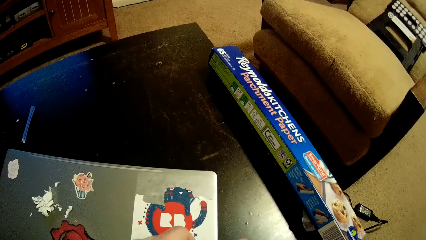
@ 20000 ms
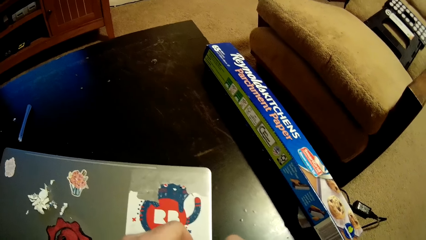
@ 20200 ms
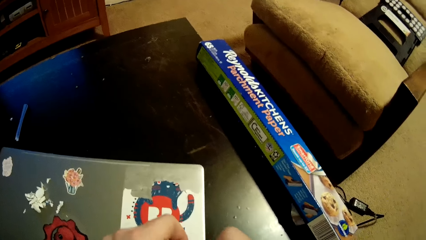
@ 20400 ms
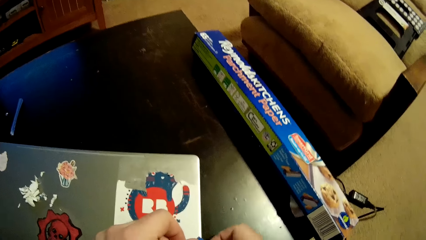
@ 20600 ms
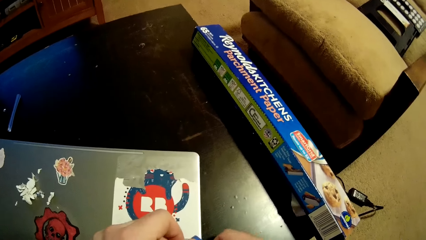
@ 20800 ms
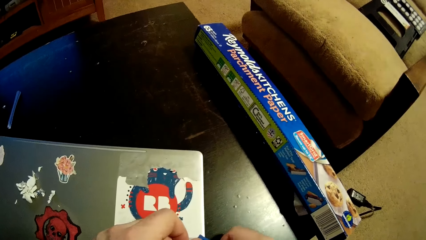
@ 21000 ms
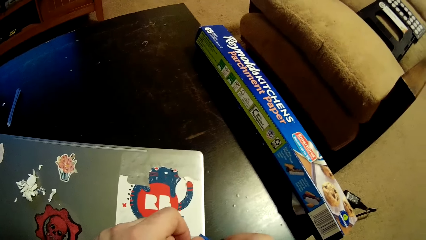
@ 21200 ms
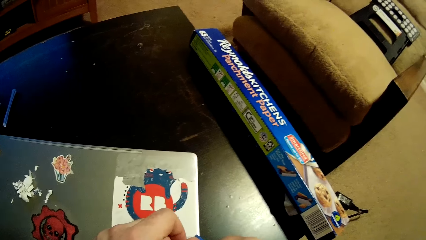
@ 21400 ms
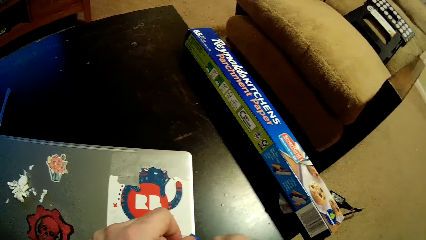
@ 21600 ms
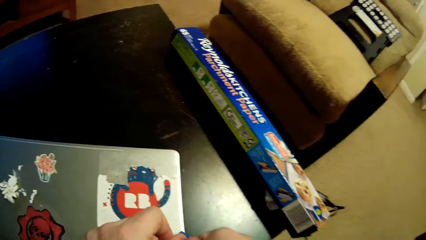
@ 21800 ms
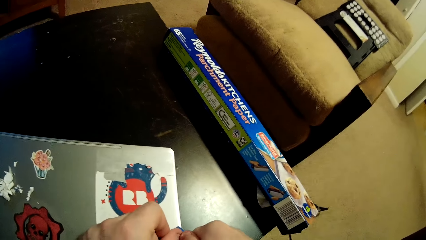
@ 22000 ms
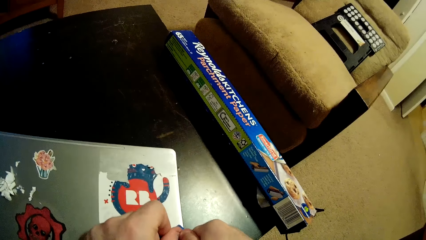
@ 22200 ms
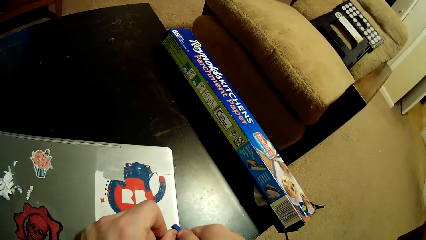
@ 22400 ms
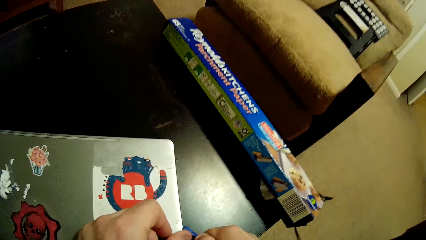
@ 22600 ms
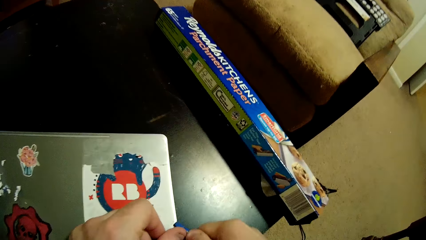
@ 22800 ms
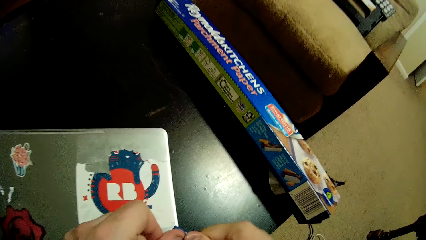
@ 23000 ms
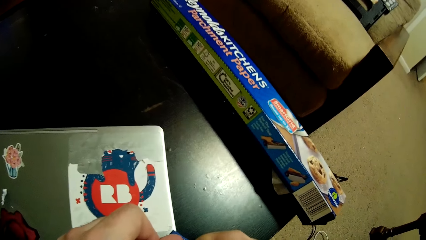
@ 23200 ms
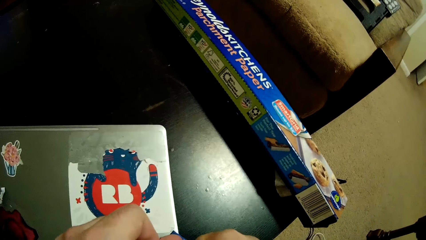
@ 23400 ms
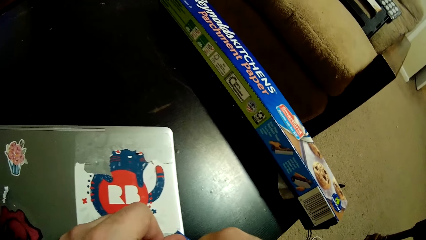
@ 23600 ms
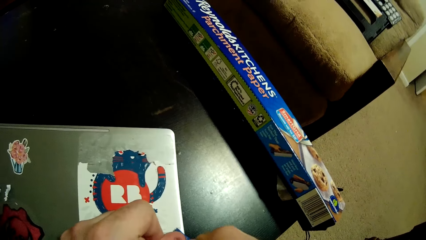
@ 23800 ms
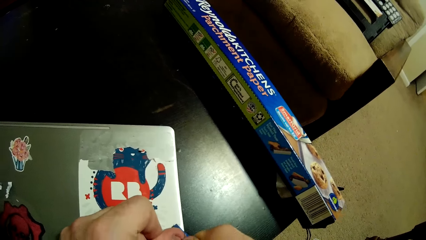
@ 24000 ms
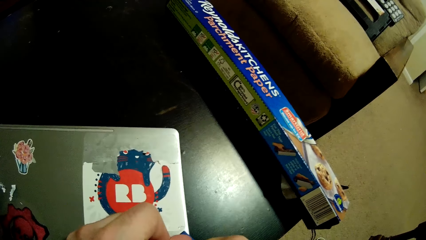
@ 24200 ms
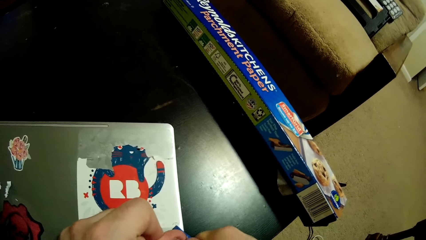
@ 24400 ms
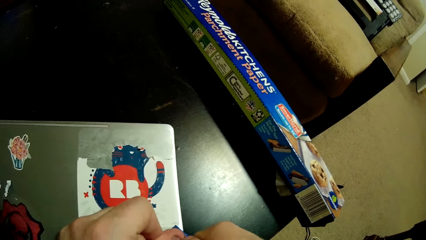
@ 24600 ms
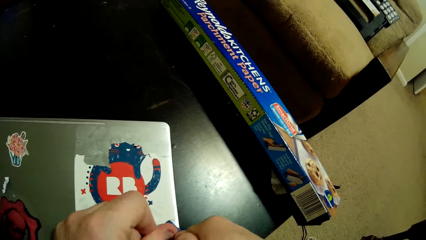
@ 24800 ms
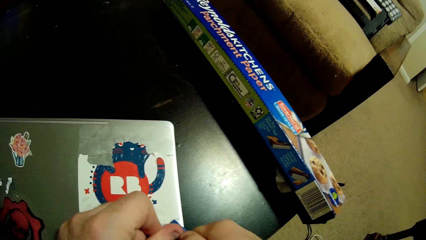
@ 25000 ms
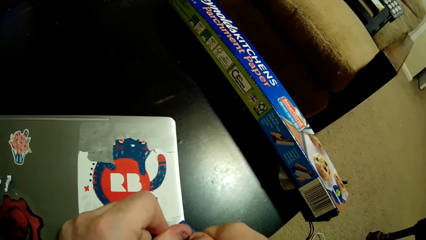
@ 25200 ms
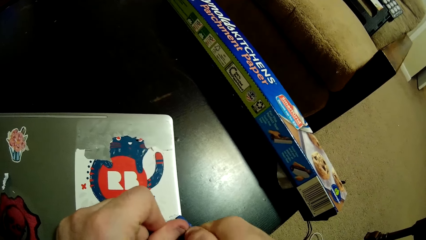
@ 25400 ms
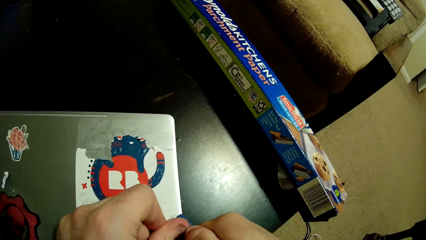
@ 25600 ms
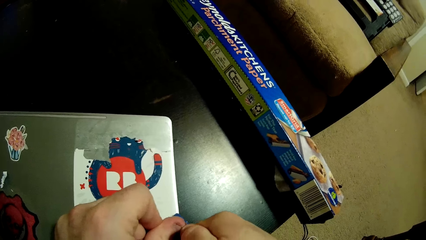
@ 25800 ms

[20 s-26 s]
The camera wearer removes his laptop sticker with a cutting razor.

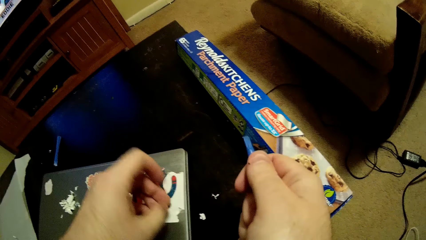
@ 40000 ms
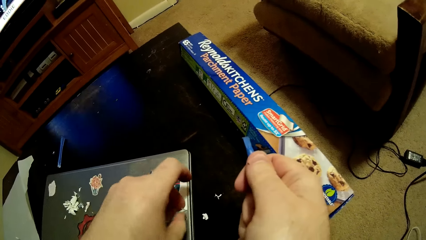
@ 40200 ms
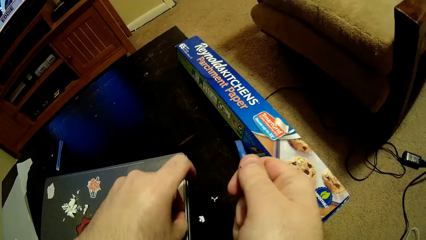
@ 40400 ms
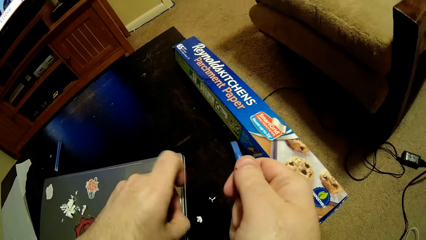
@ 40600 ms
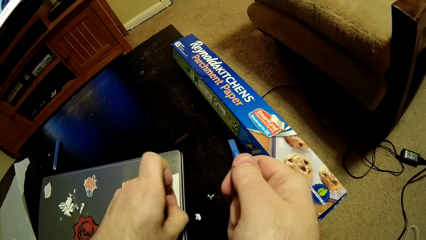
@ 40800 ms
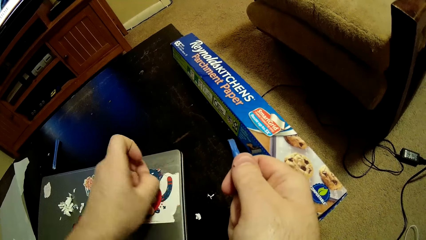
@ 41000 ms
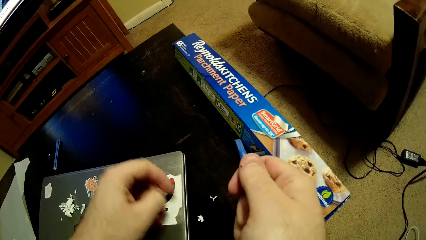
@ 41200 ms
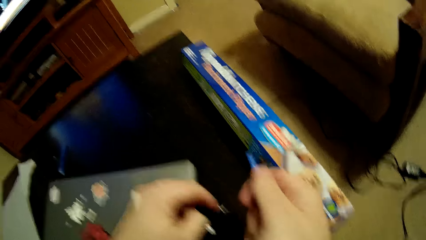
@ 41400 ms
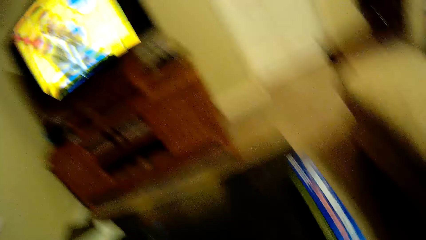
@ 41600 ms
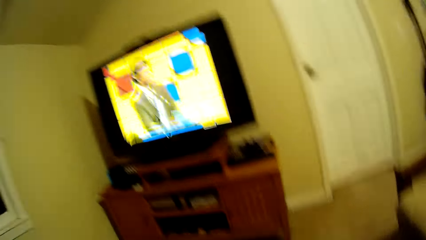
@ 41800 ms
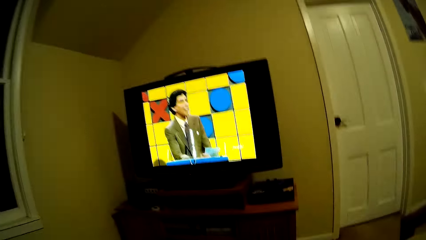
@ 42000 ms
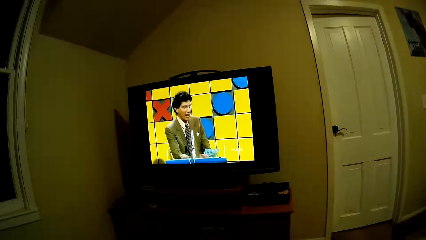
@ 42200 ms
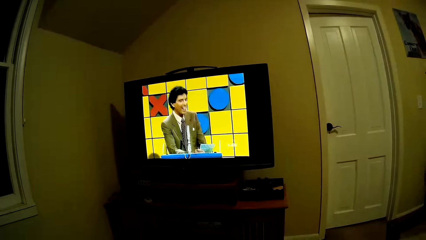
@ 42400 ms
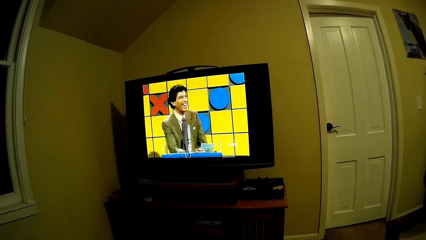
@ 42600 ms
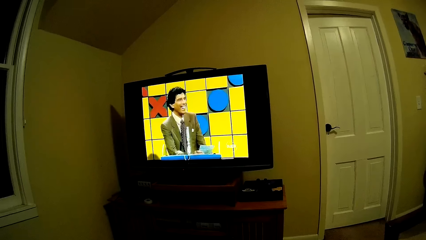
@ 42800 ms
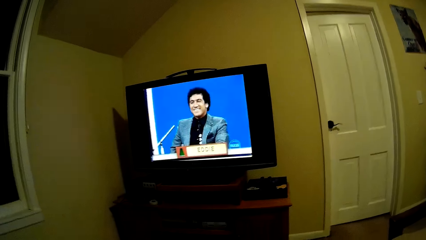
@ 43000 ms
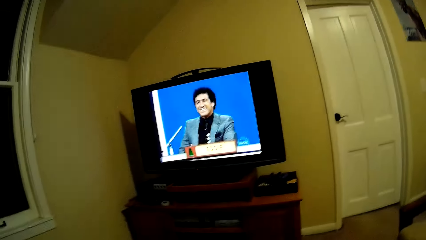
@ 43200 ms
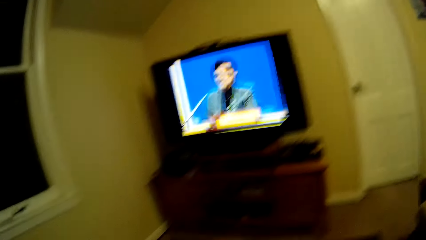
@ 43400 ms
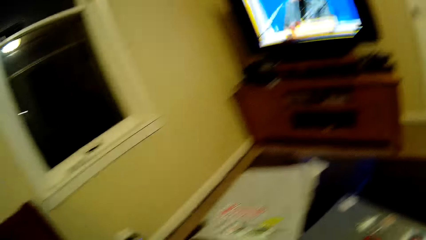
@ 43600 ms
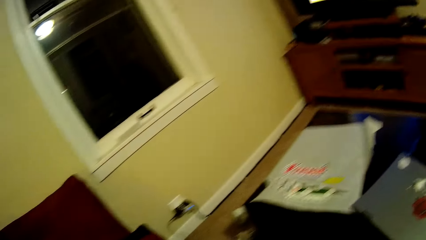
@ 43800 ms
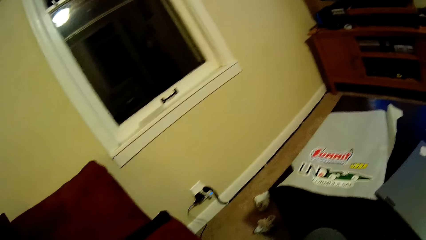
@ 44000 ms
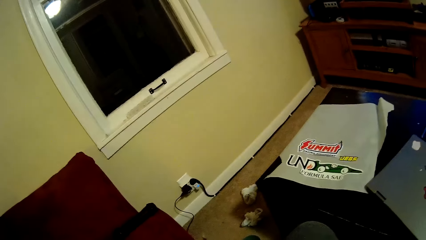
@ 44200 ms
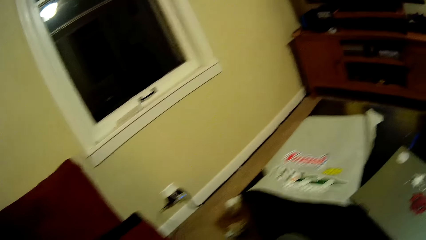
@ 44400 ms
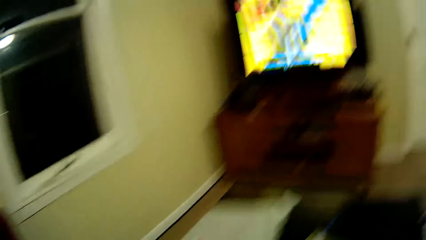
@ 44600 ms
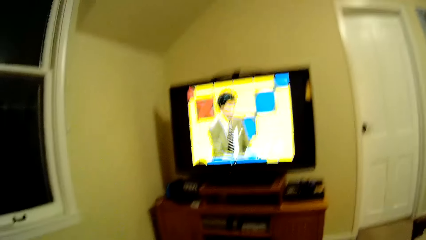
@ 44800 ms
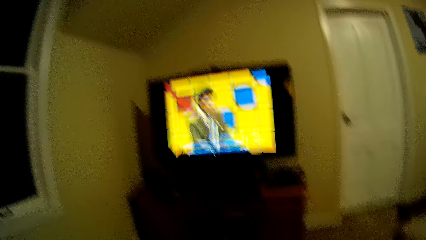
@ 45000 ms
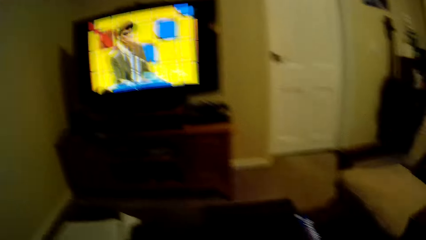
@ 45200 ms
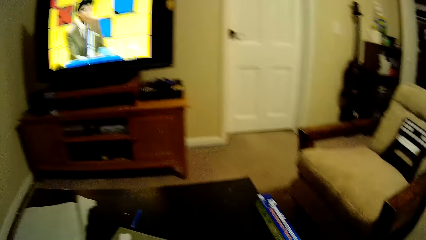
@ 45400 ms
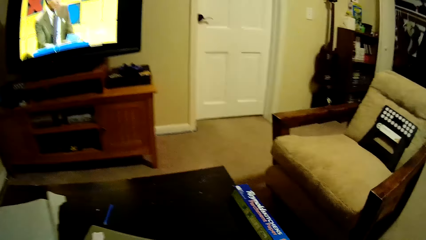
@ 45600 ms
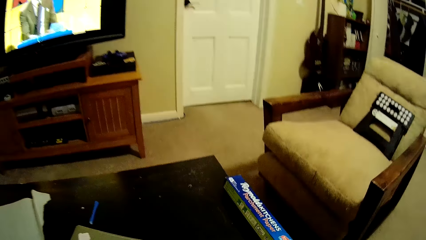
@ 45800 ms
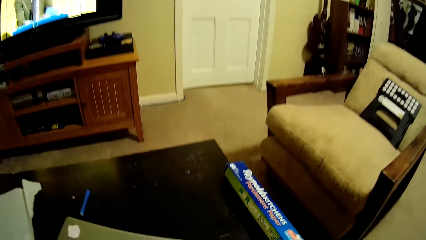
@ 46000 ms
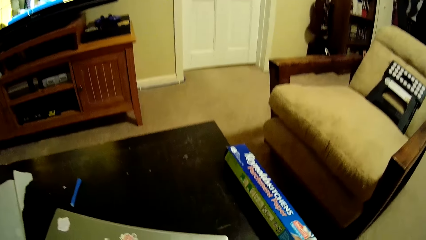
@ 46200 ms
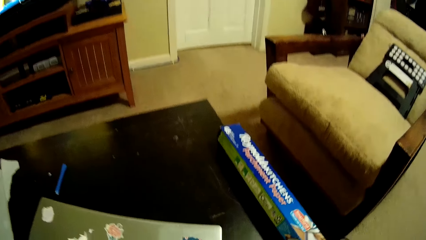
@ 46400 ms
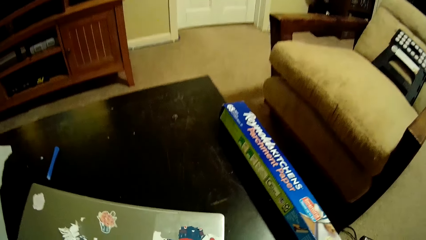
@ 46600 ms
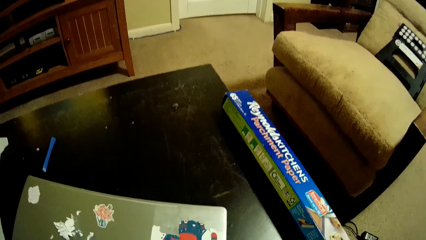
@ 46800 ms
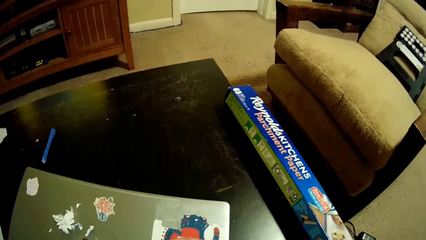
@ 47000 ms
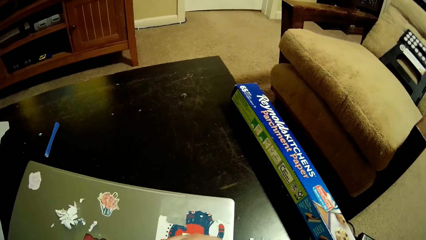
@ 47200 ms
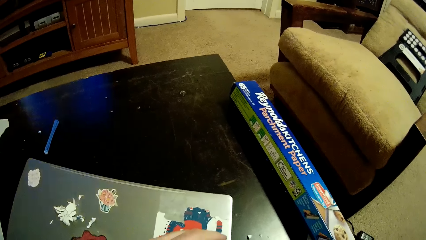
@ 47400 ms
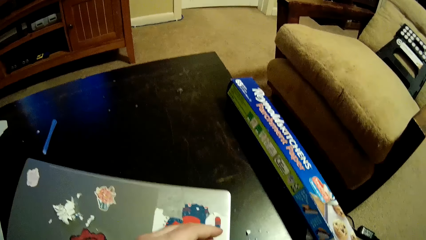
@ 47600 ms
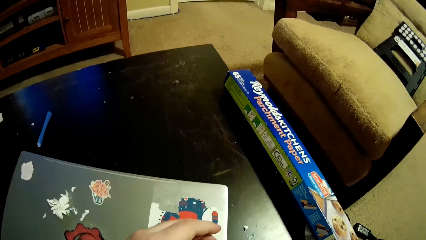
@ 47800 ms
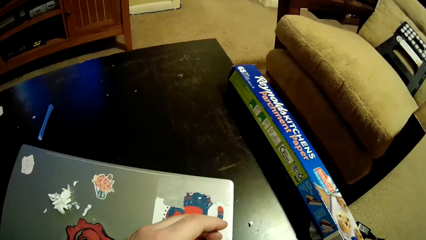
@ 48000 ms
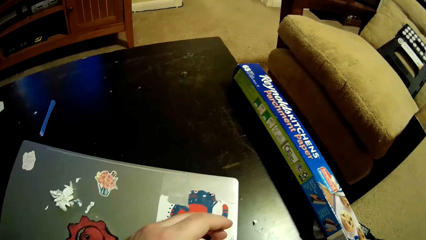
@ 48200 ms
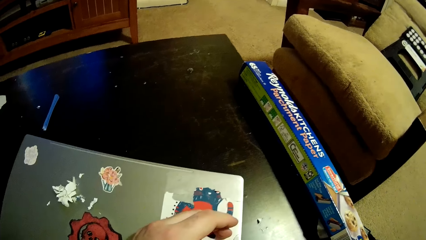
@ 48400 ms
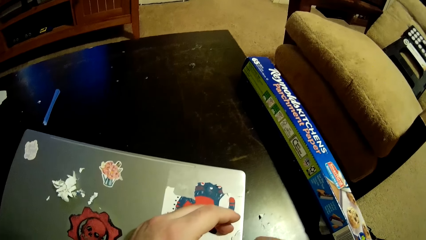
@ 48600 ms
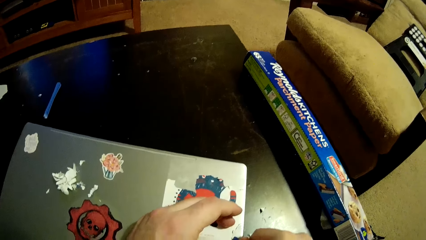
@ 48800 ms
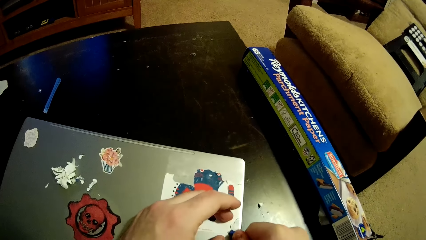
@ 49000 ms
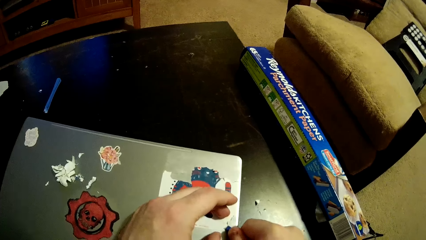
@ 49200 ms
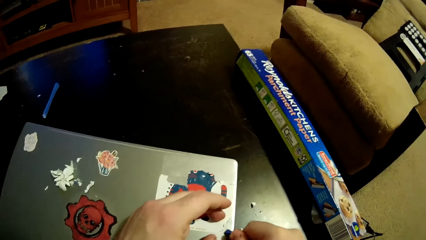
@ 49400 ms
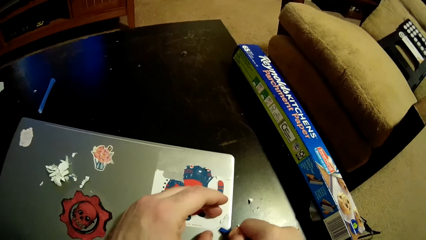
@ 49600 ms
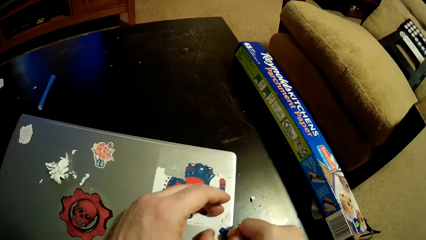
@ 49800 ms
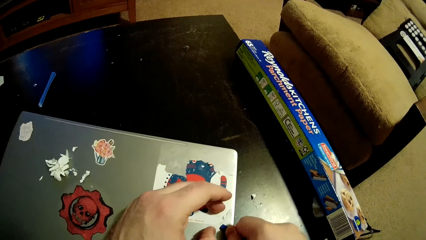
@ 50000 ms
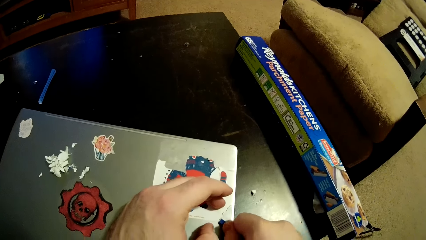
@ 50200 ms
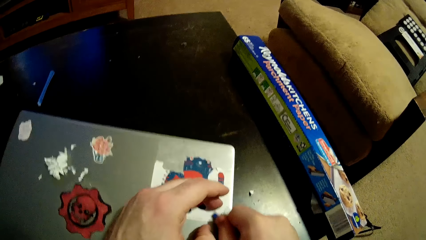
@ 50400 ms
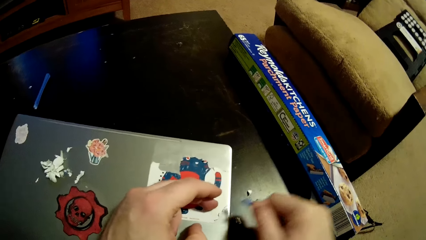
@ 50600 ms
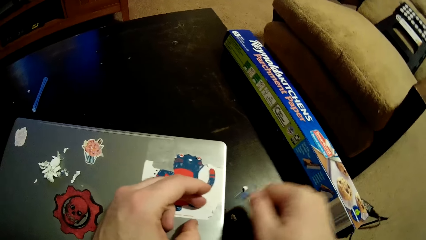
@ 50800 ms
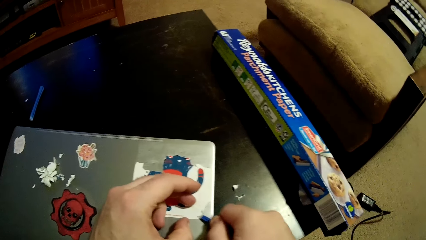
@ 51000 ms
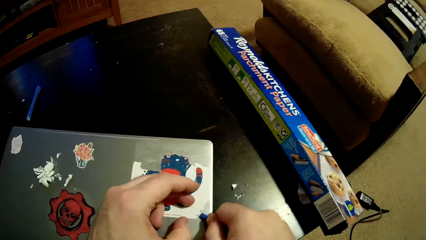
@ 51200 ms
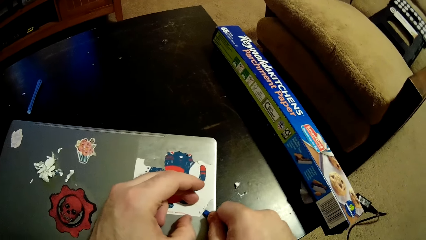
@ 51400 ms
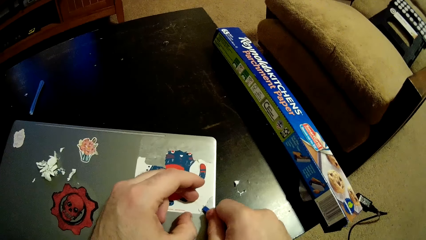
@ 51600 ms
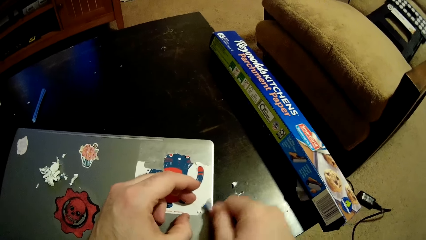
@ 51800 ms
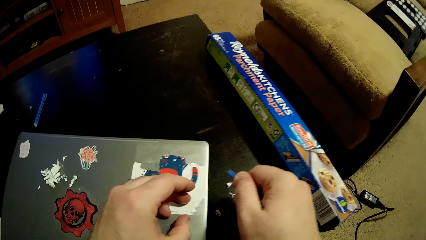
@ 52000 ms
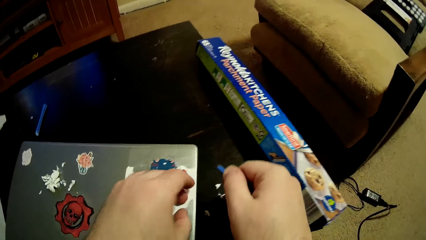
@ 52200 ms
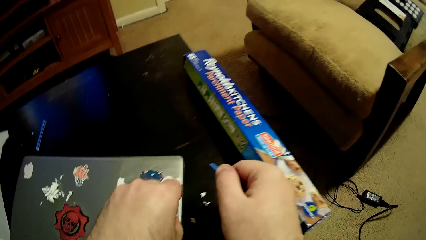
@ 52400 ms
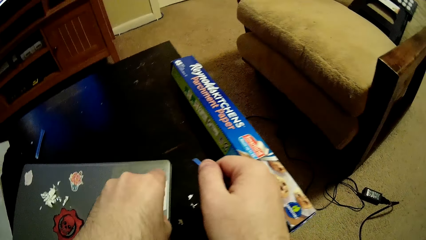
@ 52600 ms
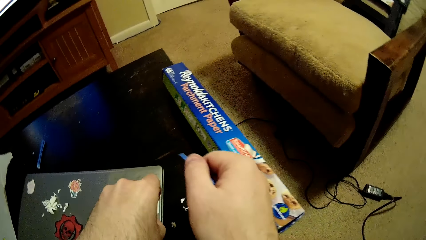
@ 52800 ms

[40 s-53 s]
The camera wearer watches the television. They remove the sticker from the laptop. They remove the sticker from the laptop again.
